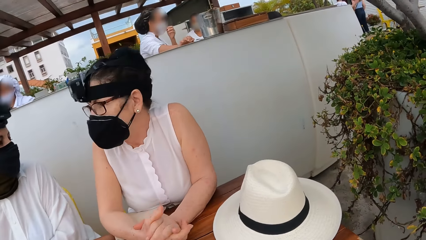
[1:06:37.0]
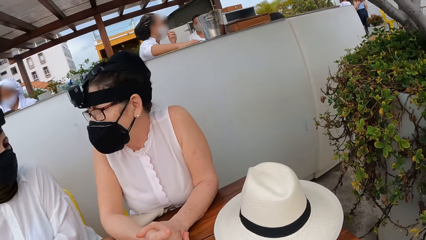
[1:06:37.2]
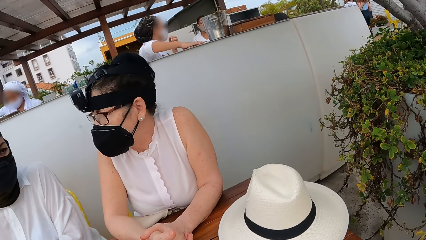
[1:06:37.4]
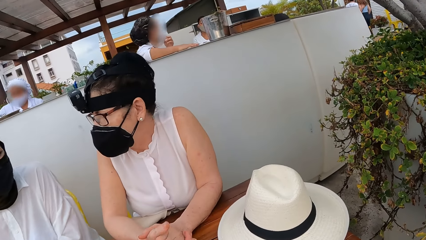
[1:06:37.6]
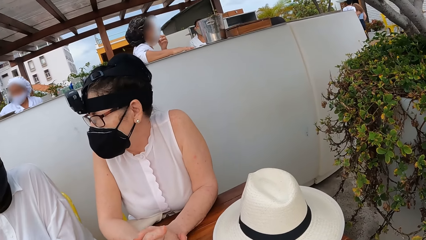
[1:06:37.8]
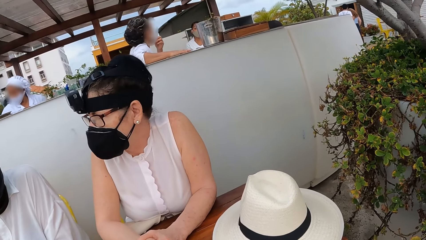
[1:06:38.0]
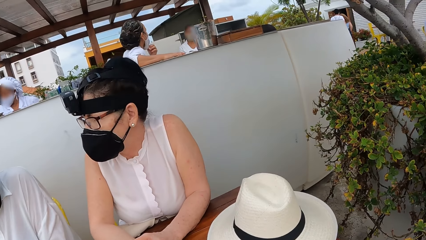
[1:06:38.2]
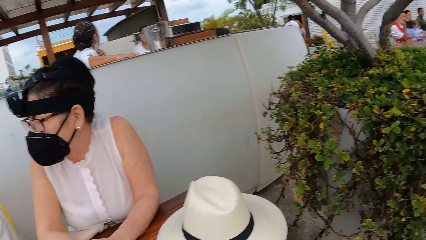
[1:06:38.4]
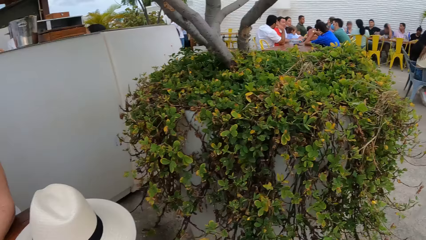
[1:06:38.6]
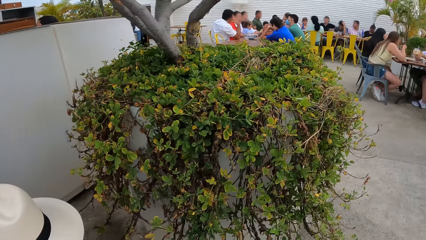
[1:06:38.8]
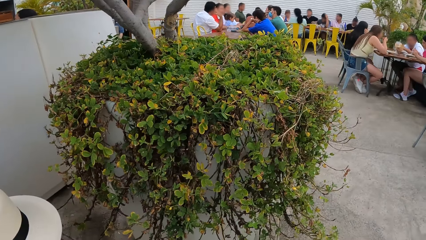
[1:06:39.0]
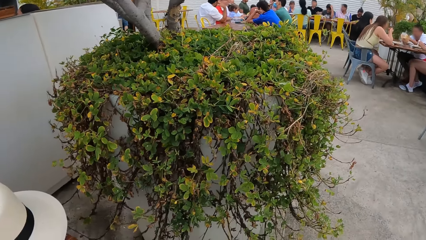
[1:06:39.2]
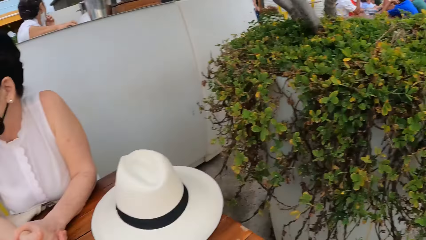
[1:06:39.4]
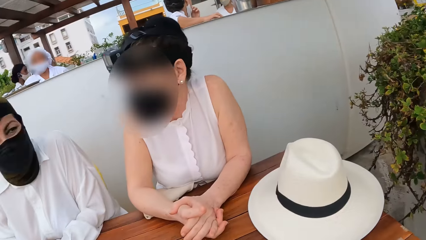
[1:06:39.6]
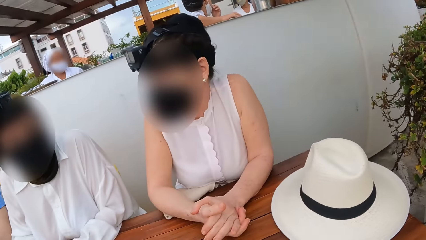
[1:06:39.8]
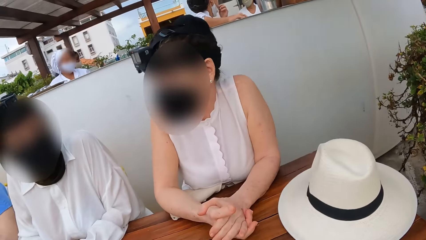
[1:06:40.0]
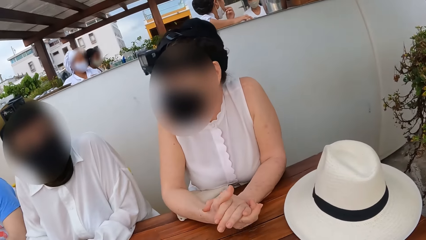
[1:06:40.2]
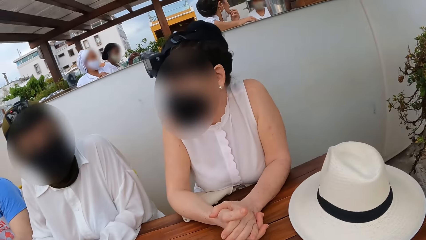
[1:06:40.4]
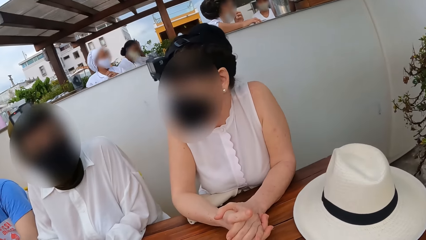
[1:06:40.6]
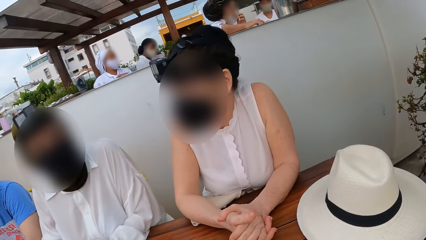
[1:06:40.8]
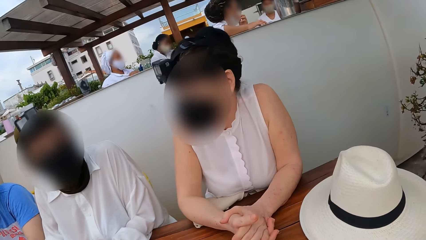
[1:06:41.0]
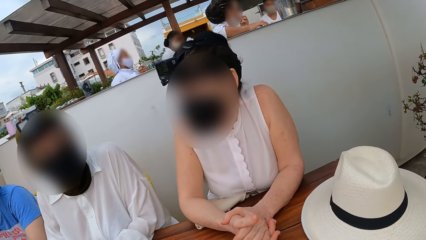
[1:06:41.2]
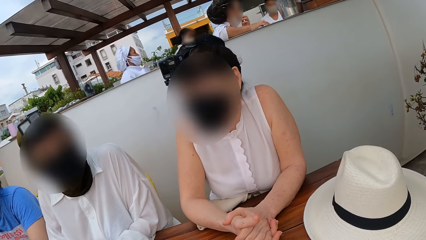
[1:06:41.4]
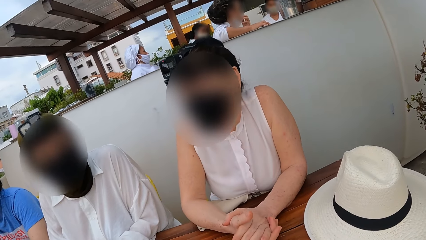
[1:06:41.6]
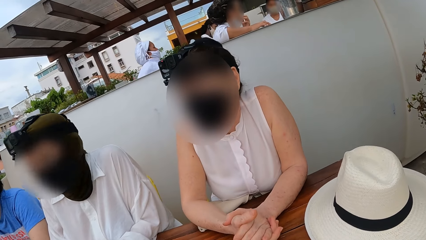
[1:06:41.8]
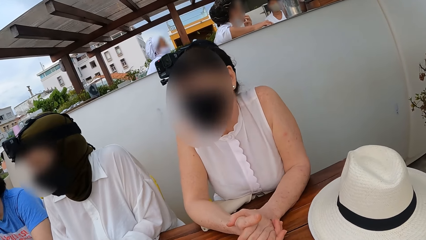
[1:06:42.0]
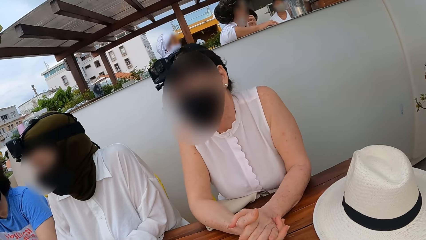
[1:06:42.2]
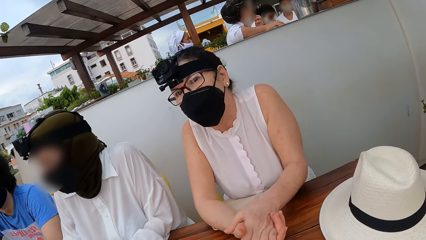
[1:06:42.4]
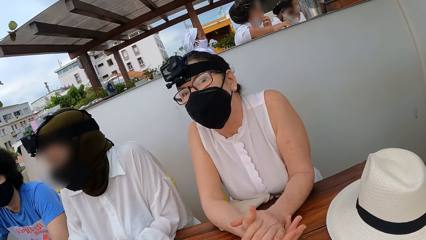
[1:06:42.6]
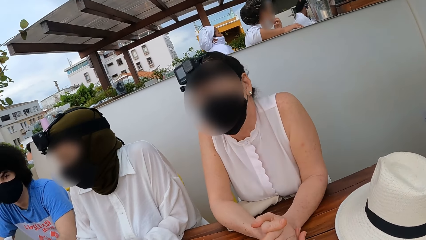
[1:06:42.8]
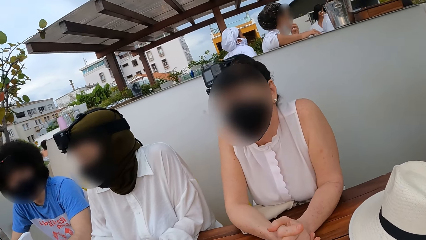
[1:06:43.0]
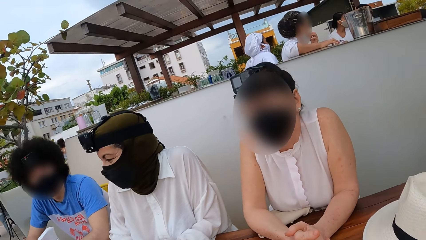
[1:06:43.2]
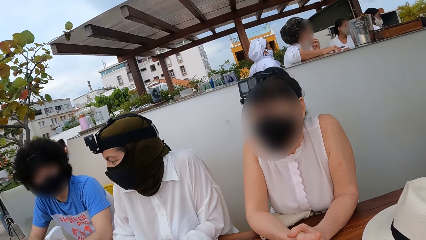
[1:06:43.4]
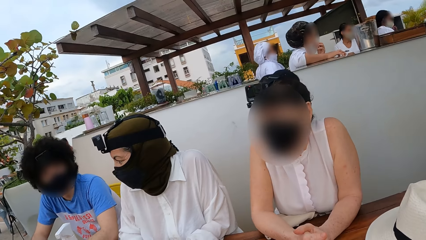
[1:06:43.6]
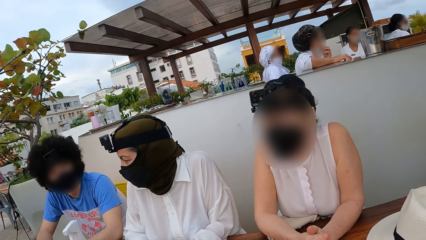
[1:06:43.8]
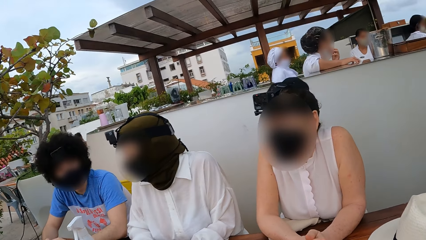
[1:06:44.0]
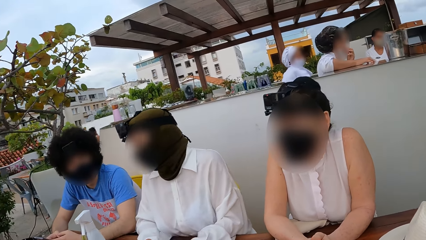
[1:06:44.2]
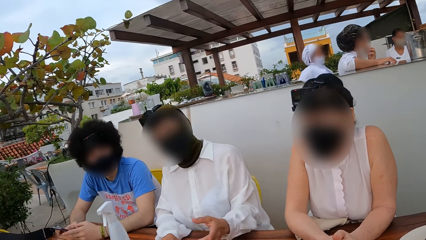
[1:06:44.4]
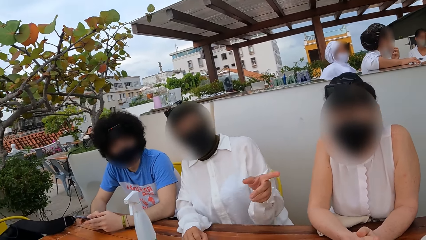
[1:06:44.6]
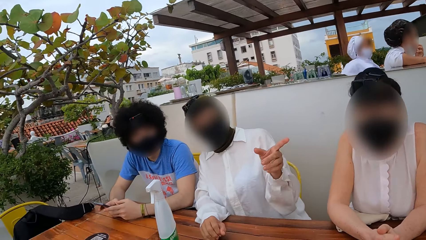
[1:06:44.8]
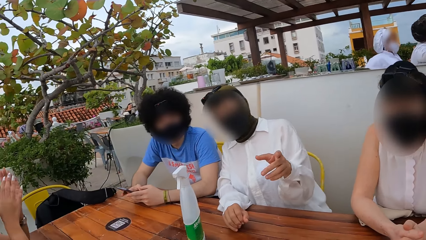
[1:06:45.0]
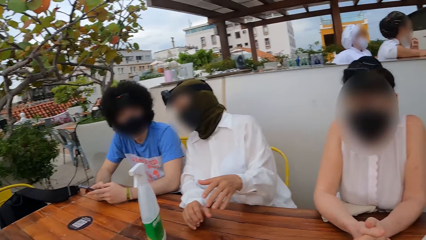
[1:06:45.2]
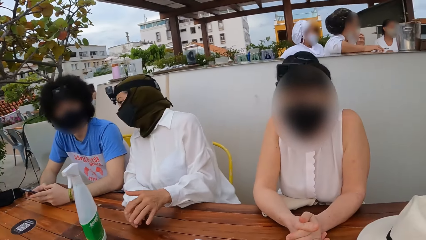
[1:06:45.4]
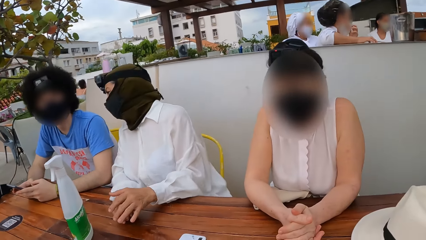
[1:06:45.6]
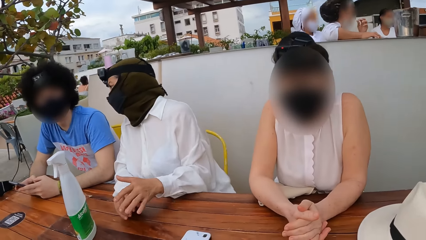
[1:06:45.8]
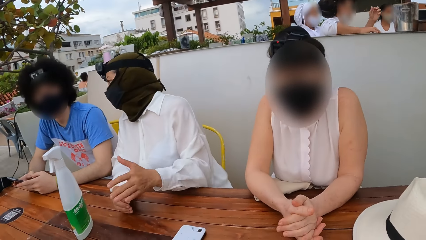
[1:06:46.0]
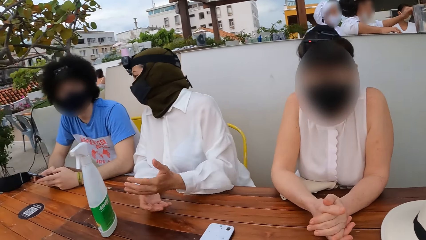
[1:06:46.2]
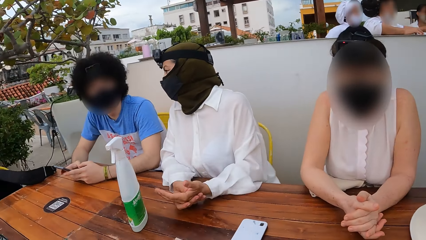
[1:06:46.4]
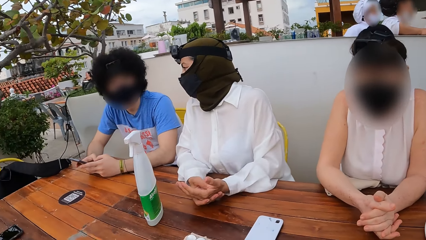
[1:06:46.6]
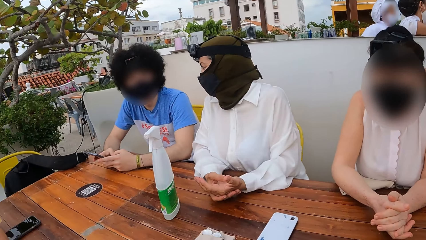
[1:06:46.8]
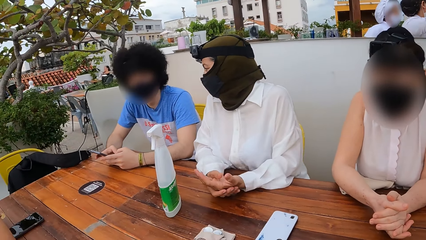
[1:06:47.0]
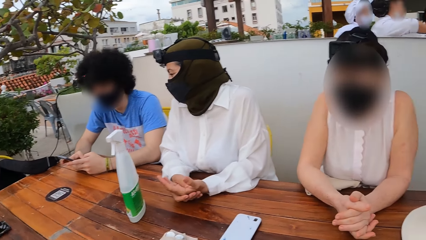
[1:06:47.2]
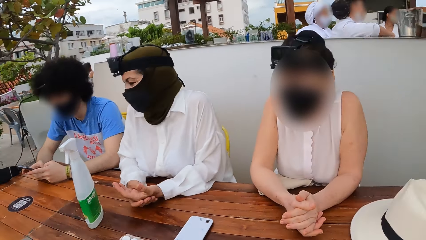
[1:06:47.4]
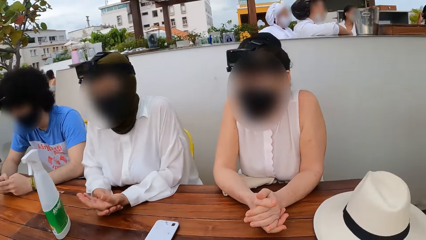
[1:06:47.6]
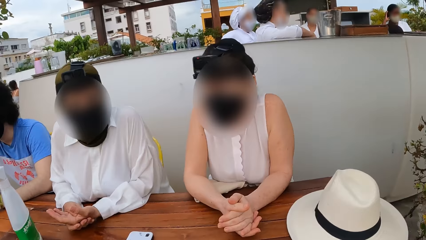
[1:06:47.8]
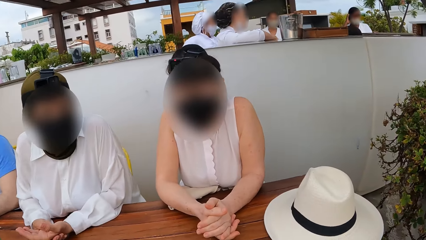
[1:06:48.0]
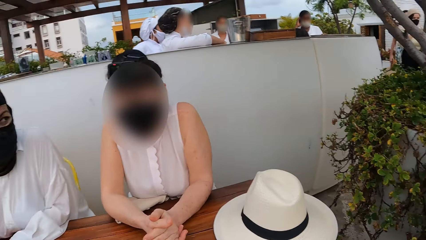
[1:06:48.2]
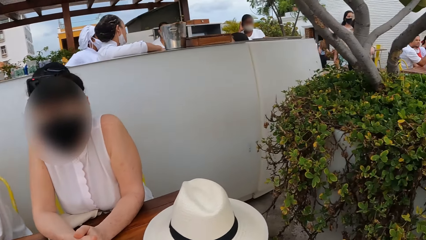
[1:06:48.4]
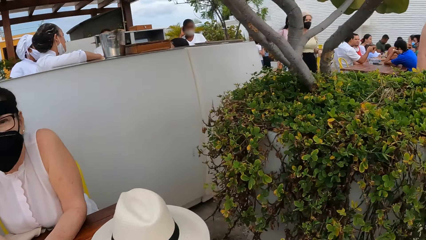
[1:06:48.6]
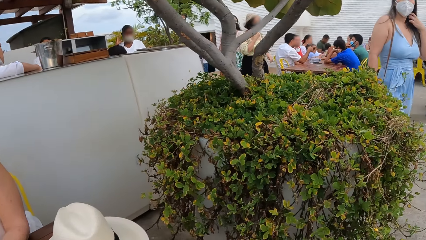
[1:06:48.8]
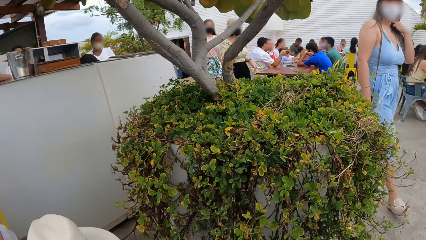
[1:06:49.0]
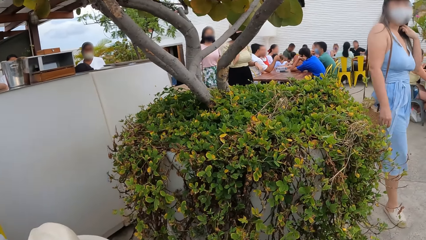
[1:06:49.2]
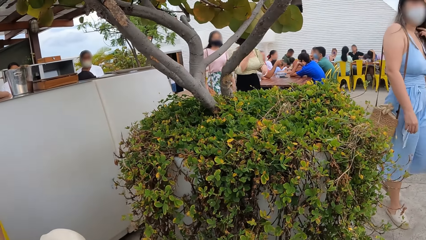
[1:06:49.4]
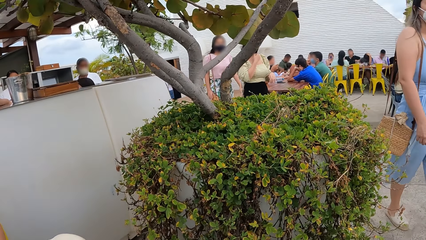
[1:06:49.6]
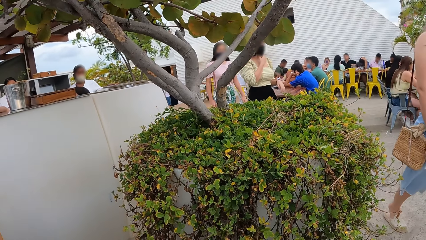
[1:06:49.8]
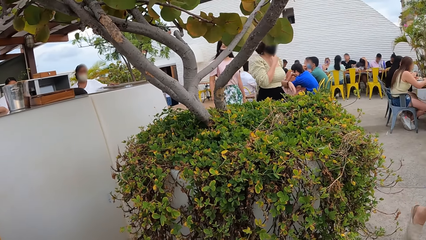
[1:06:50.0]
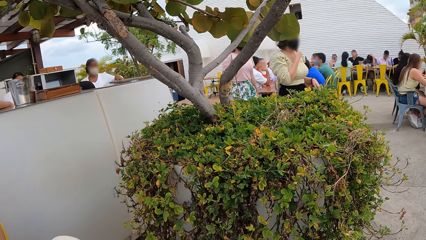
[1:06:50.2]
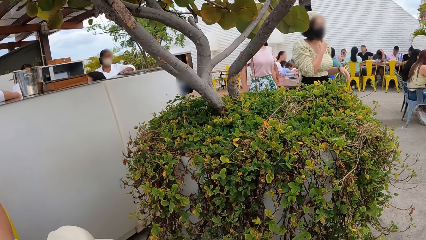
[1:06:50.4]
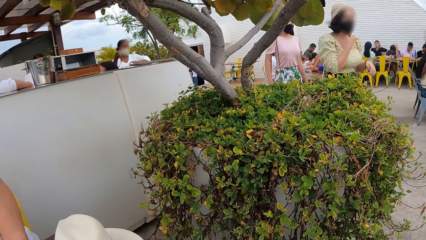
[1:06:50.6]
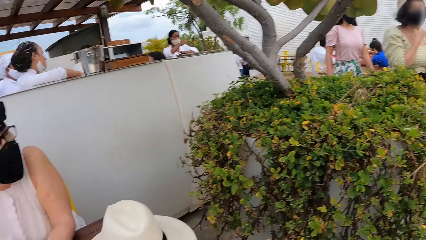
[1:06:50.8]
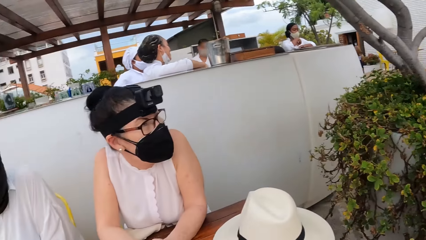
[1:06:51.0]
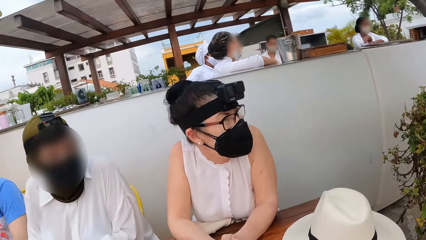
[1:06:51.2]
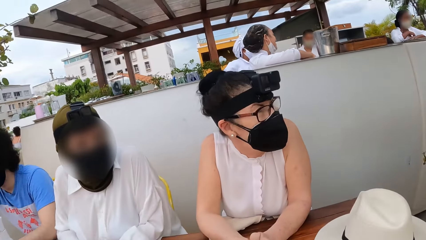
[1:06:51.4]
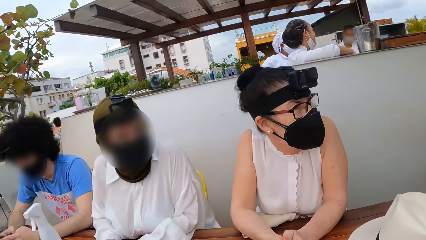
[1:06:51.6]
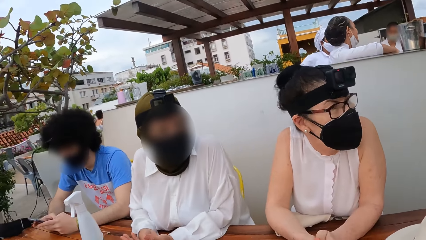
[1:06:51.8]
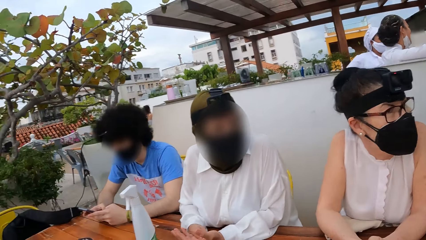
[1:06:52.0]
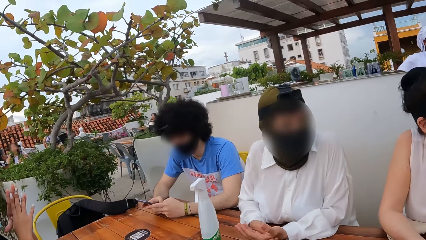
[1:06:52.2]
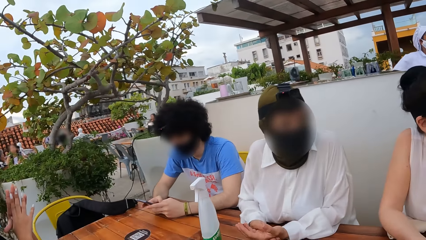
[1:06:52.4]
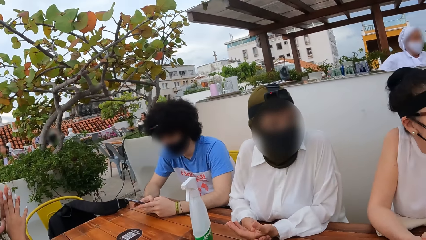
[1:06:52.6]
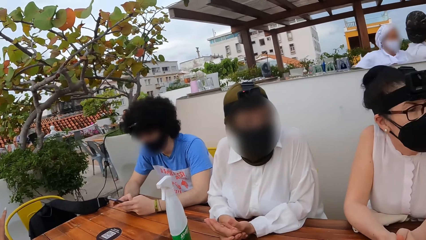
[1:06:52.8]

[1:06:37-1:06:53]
The camera wearer looks at a person, another person and a third person. The second person points at something. The camera wearer looks at the three persons. They look around.
